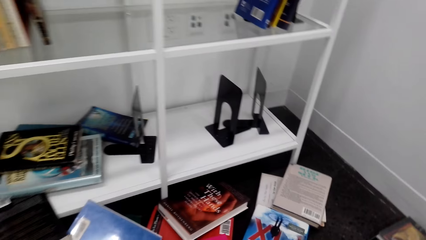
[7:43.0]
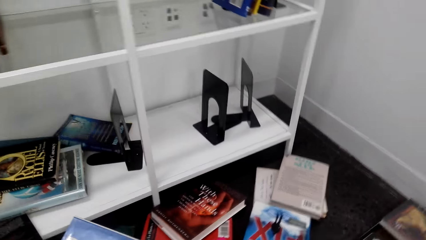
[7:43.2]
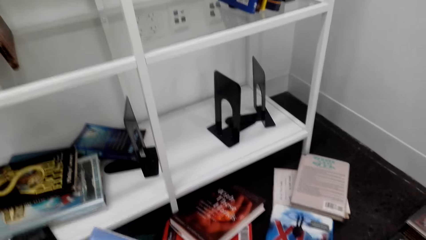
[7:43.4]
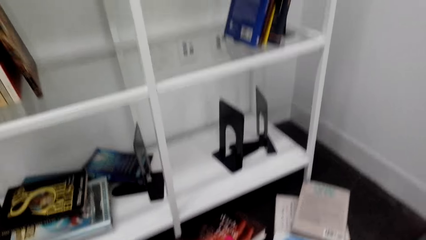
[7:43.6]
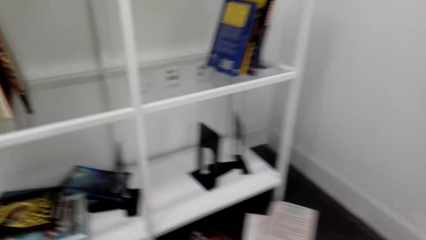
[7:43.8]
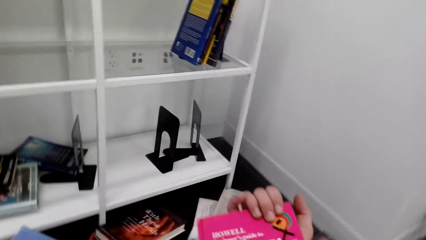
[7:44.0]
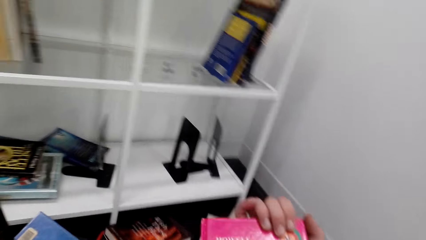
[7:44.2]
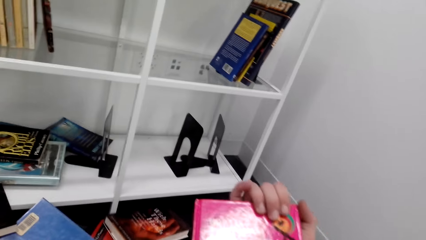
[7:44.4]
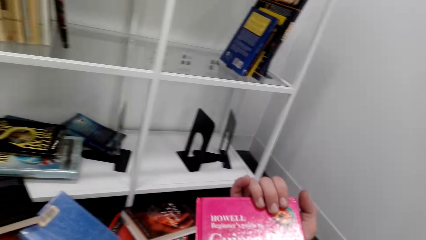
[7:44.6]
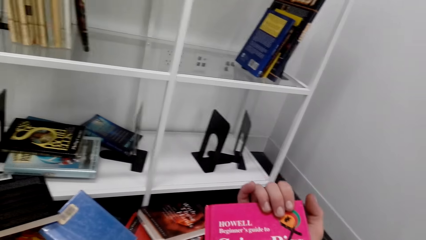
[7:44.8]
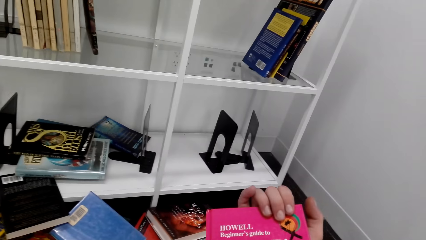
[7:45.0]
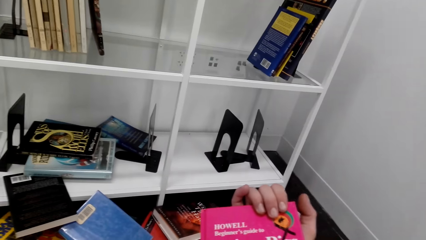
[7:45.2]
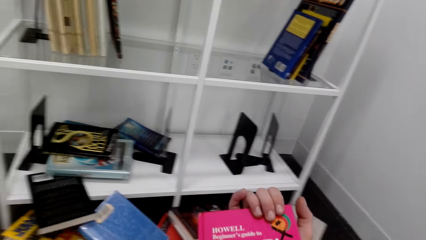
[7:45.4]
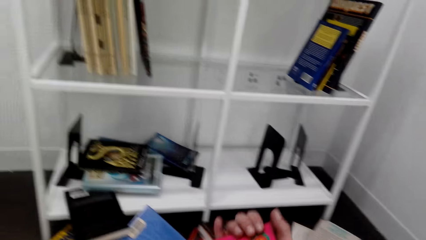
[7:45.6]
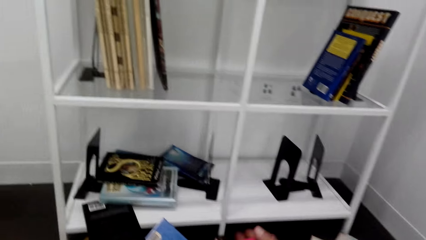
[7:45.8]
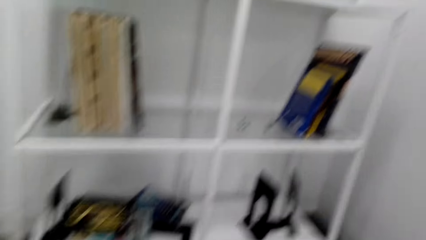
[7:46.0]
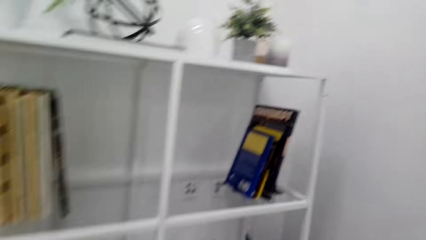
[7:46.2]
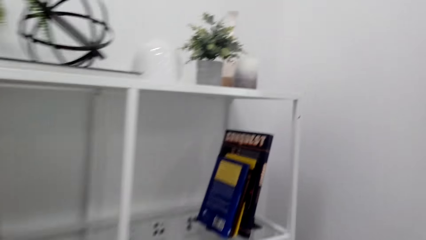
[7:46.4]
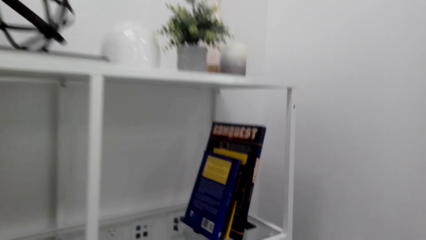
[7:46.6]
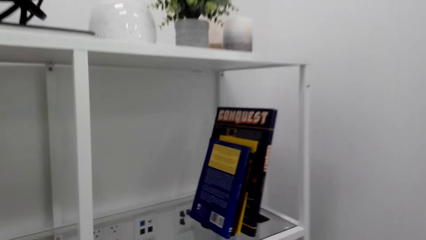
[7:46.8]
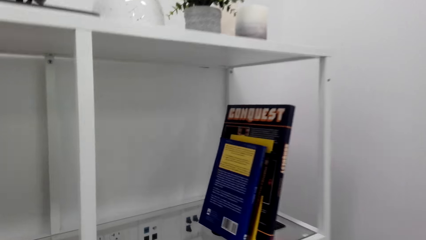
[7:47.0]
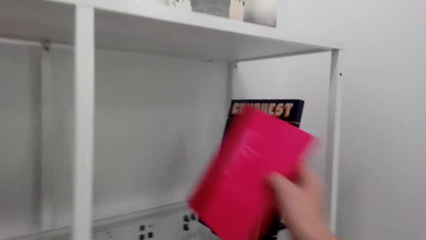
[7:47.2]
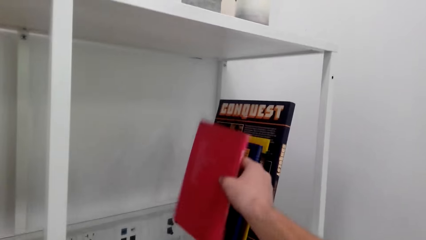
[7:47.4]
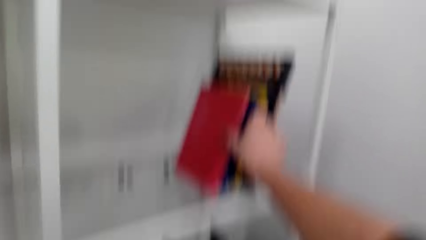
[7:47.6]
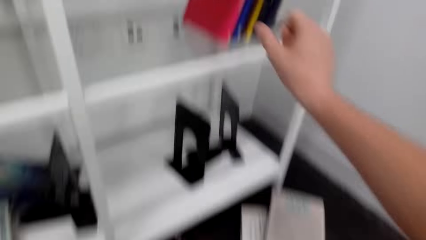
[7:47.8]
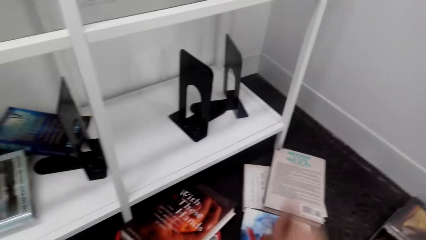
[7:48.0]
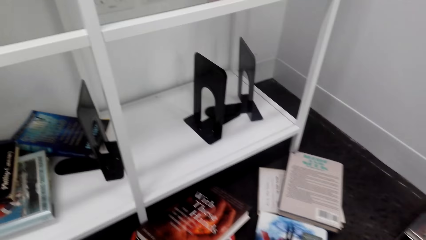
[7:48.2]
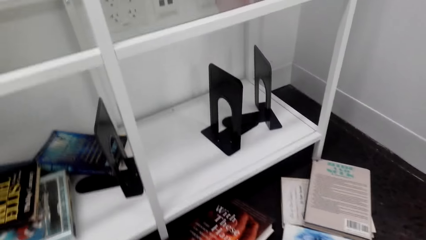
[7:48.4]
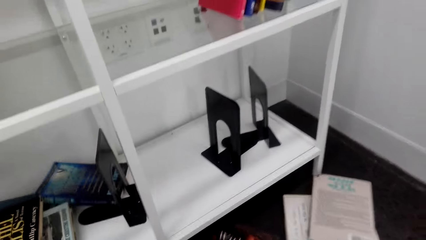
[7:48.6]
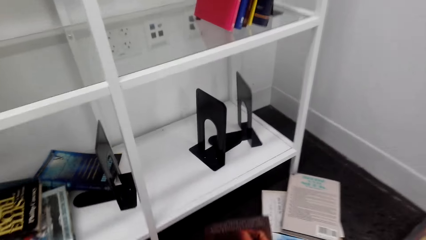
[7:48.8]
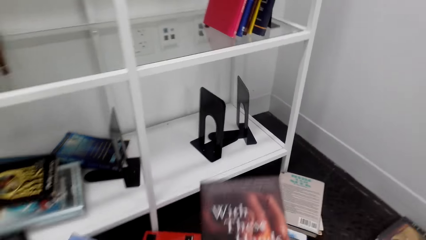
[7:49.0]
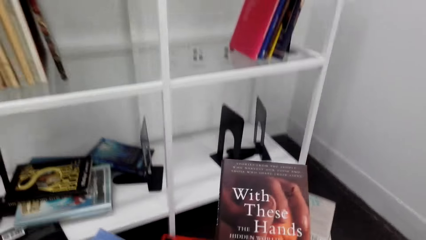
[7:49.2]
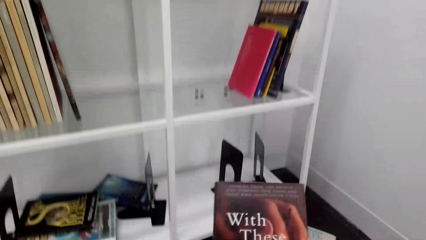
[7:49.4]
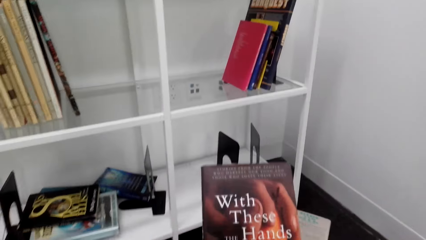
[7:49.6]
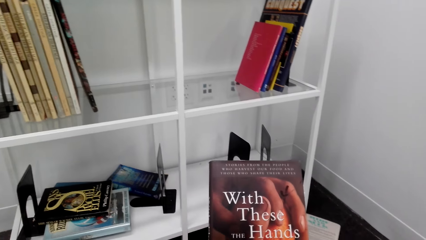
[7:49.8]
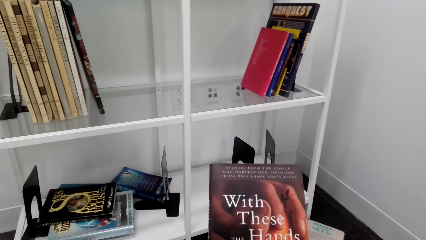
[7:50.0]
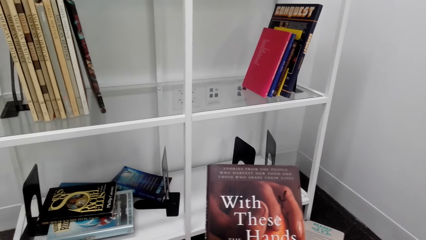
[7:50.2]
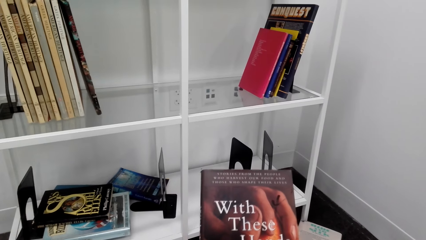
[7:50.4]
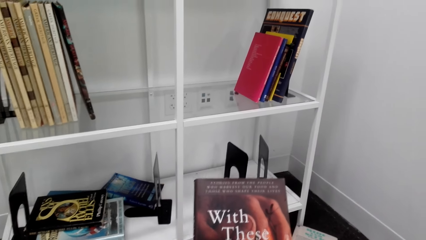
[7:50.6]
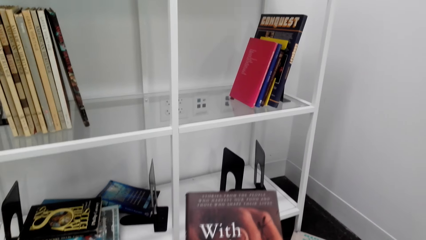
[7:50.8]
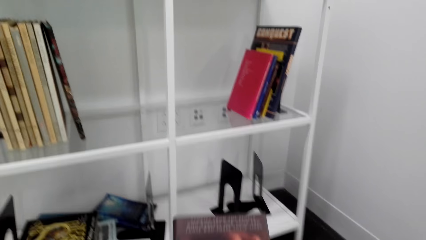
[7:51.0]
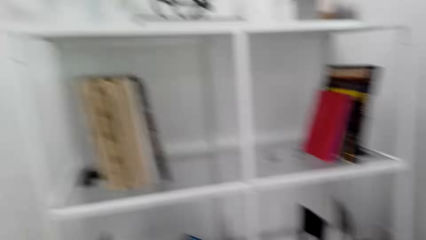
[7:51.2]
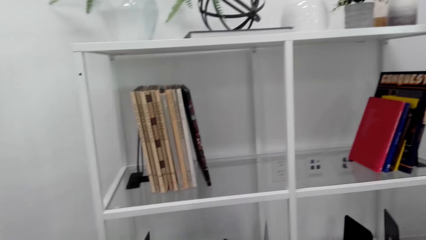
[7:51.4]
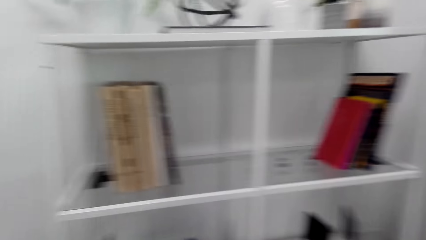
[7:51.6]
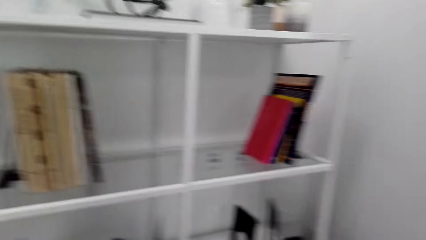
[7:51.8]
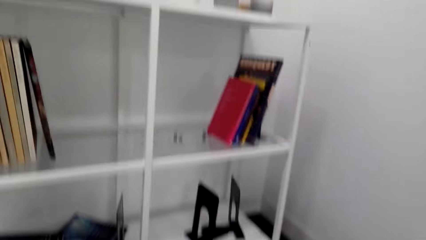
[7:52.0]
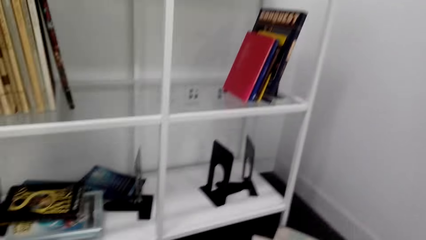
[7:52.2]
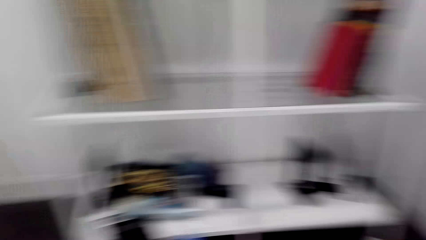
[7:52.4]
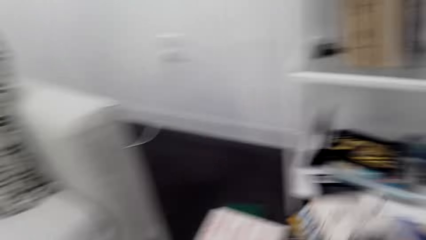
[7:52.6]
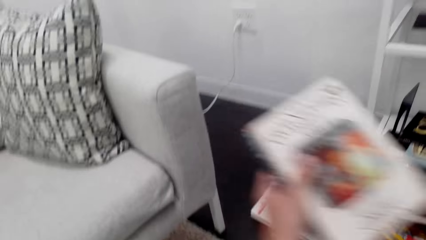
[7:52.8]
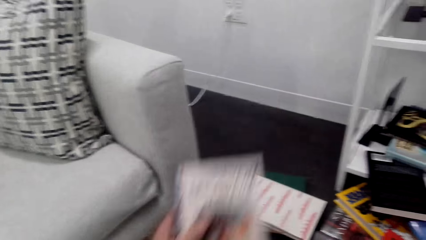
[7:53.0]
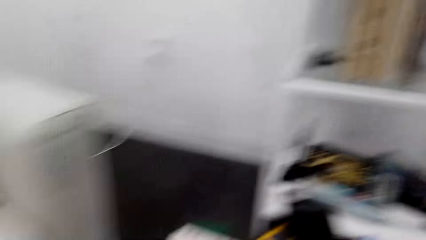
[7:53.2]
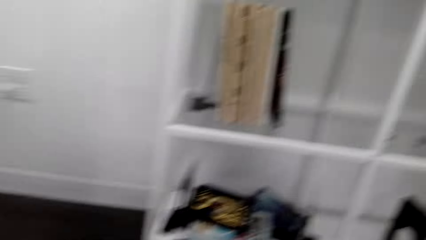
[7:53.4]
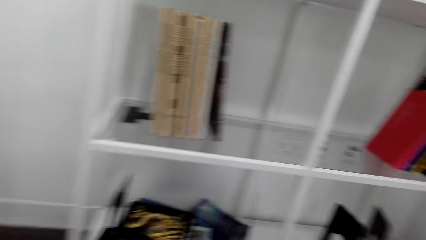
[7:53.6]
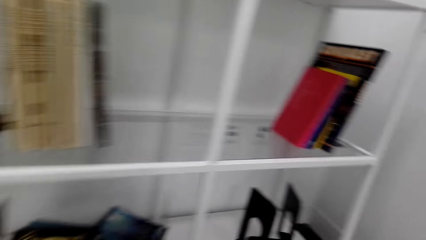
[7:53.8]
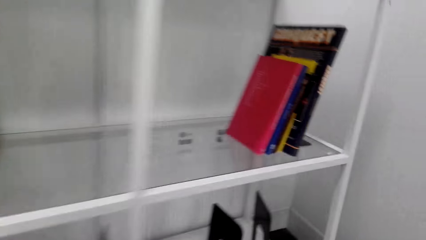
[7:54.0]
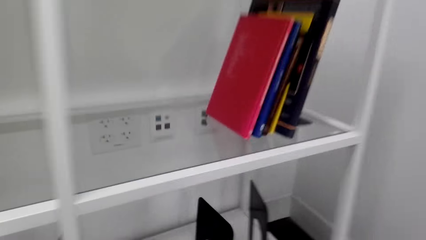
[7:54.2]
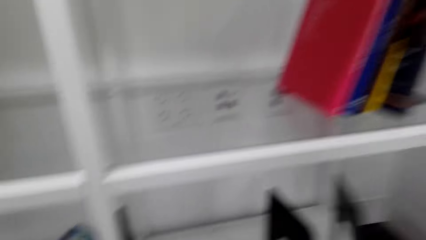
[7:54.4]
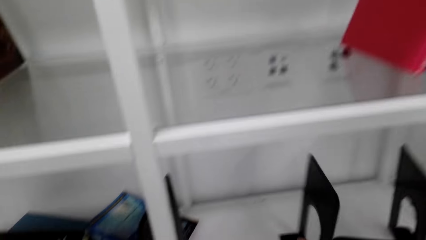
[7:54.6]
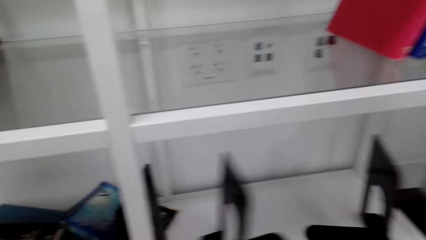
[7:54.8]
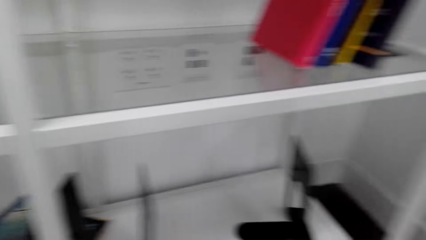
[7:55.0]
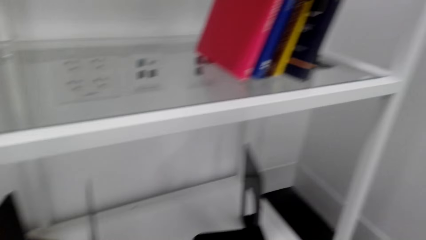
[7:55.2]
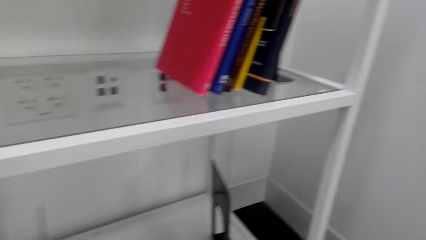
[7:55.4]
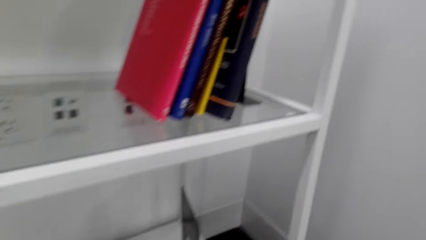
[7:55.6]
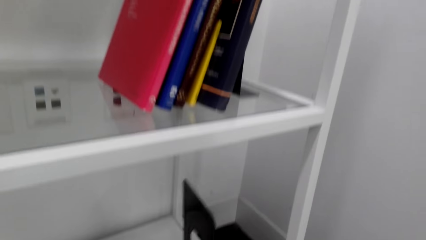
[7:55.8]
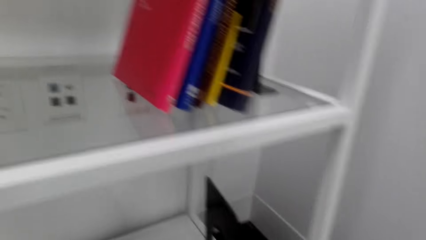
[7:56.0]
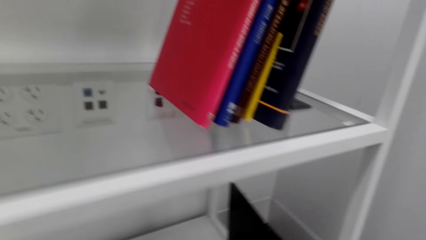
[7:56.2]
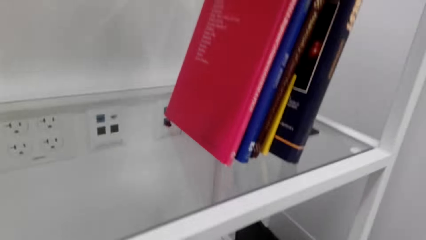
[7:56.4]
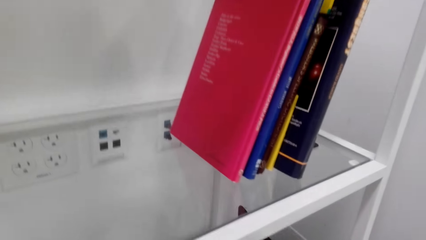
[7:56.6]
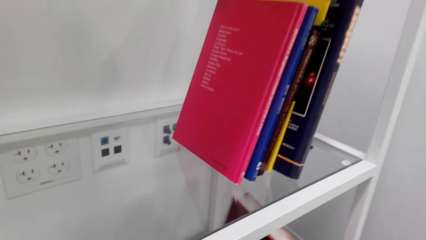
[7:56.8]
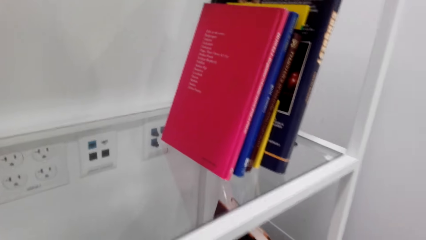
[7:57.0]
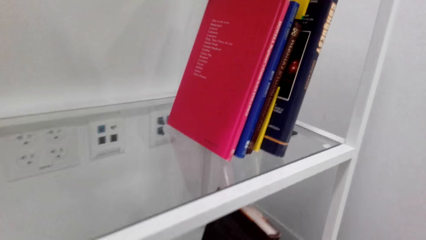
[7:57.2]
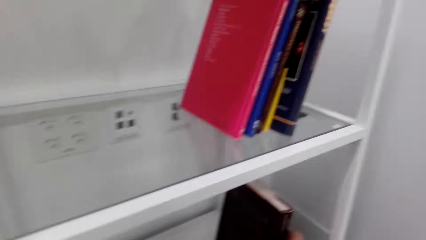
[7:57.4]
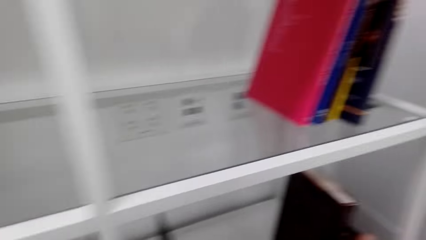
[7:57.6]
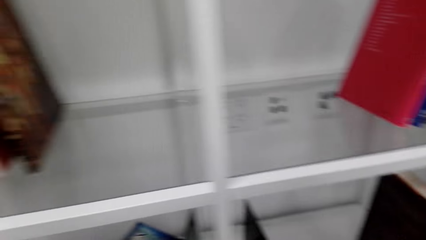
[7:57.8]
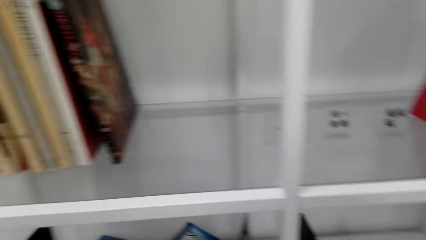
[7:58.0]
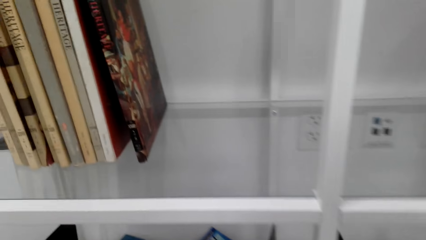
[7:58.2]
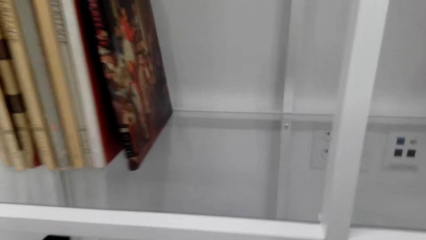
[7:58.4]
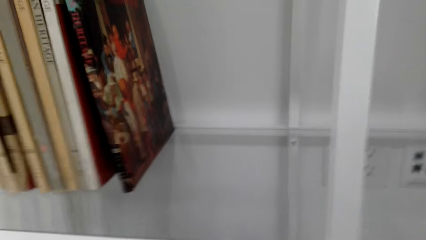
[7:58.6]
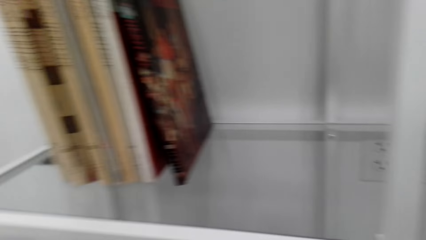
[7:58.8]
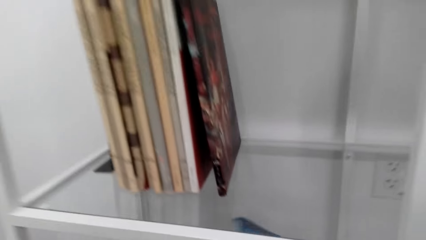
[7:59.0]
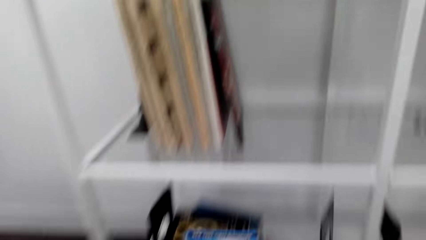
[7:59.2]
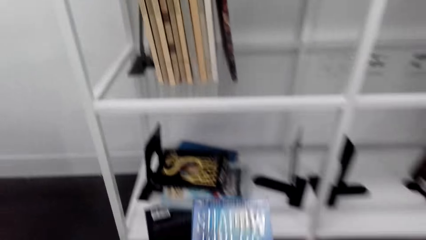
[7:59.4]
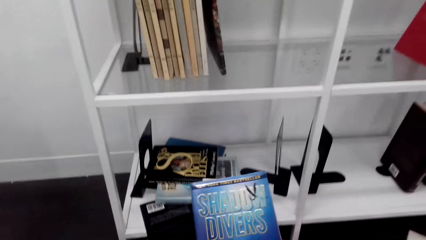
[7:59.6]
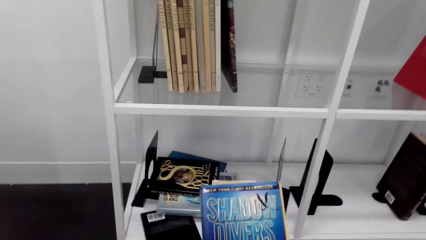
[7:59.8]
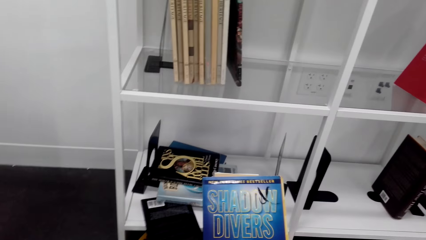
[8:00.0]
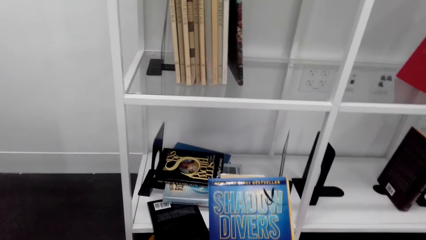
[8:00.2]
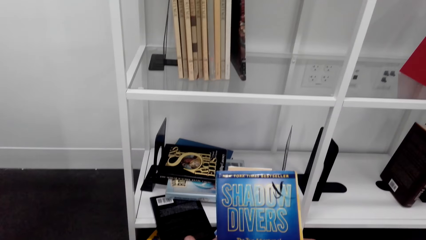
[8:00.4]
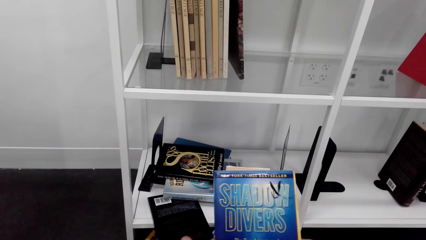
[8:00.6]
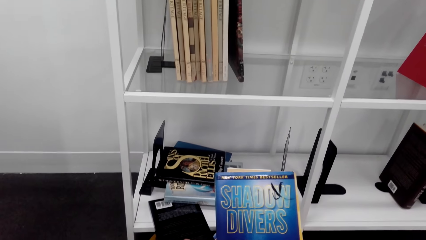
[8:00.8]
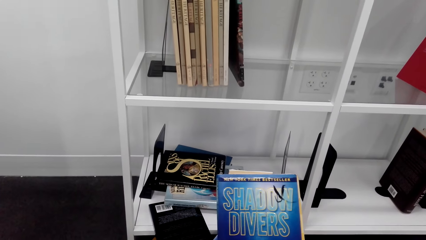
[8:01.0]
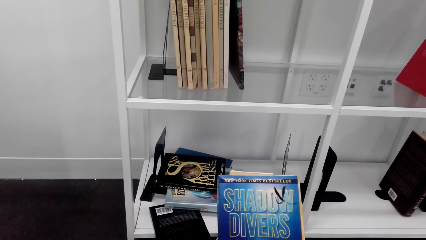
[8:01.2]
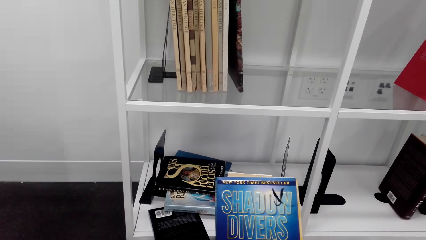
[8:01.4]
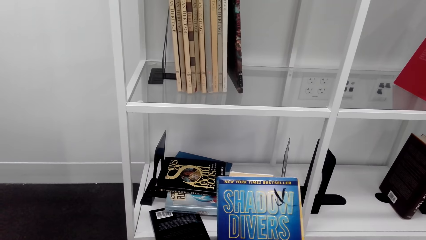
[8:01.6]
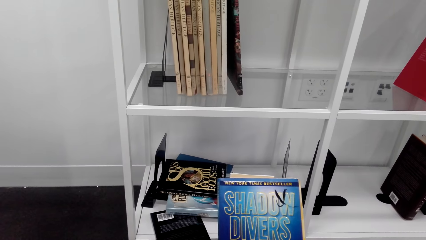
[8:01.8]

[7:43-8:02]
The camera wearer looks on the books. They put the book in the shelf. They look on the book. They move the book. They place the book on the bookshelf. They read the book covers.
